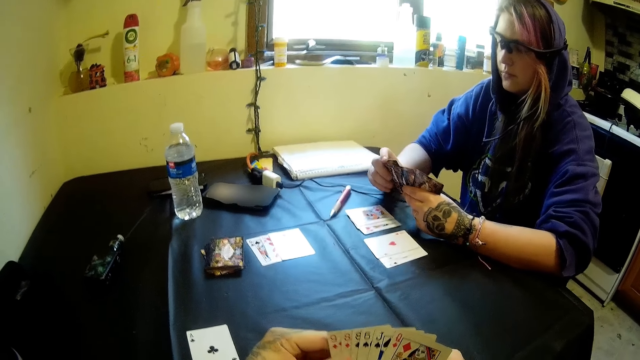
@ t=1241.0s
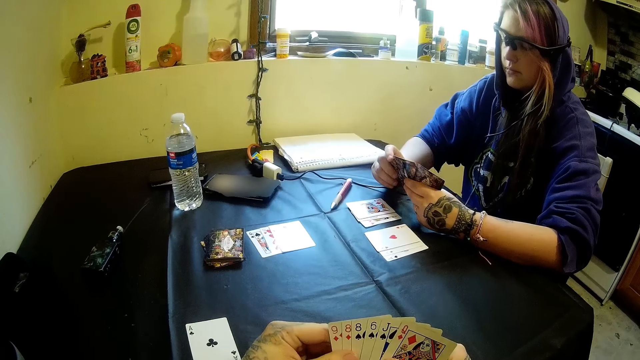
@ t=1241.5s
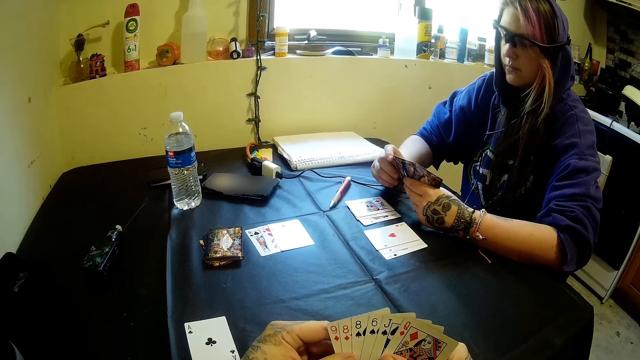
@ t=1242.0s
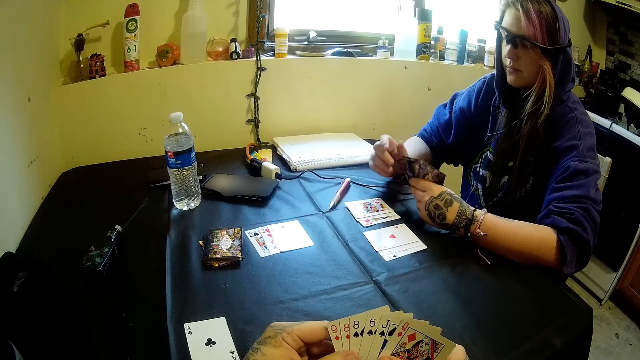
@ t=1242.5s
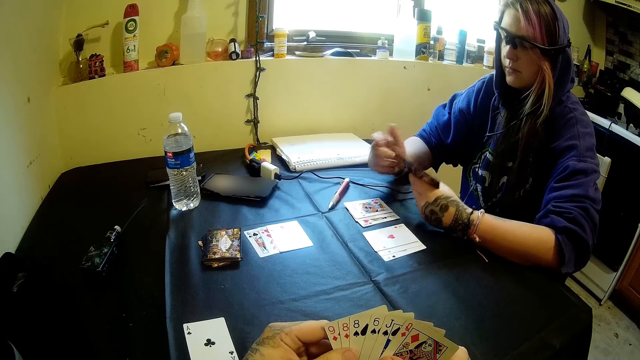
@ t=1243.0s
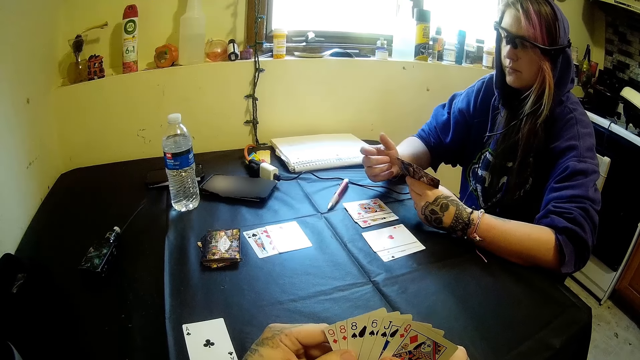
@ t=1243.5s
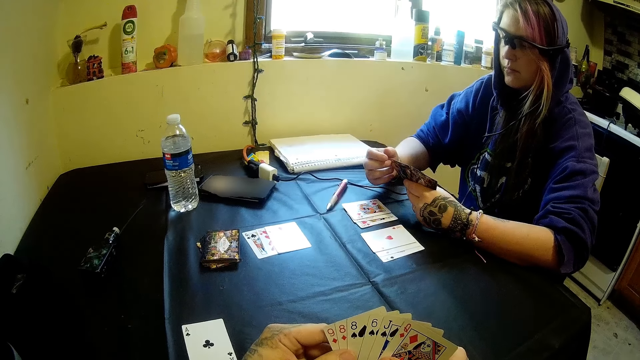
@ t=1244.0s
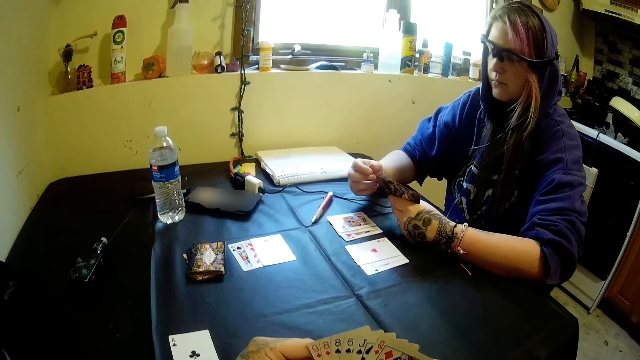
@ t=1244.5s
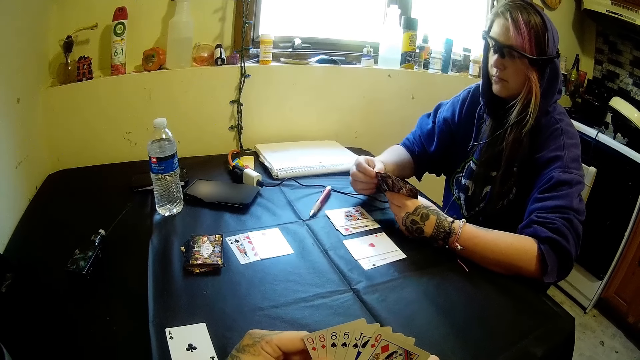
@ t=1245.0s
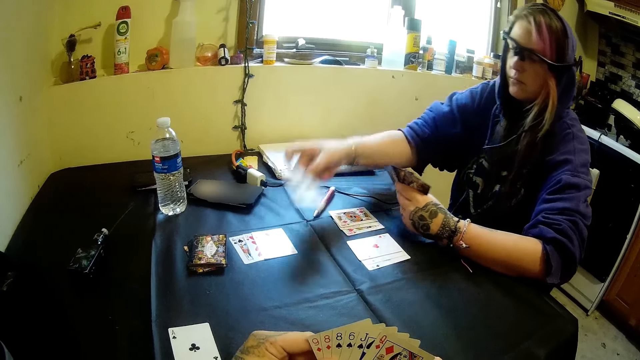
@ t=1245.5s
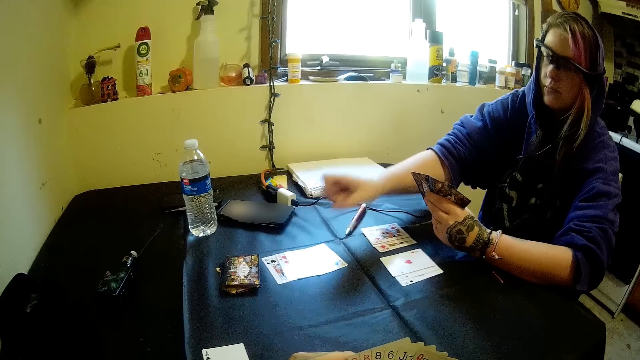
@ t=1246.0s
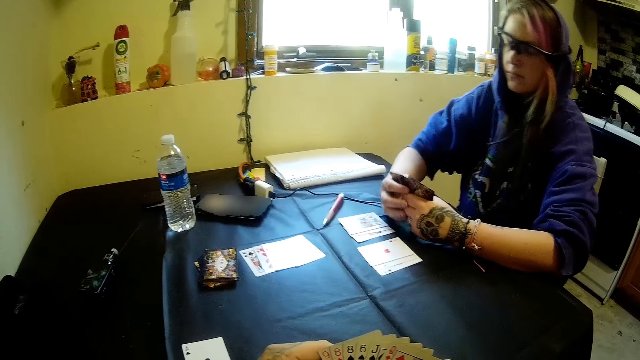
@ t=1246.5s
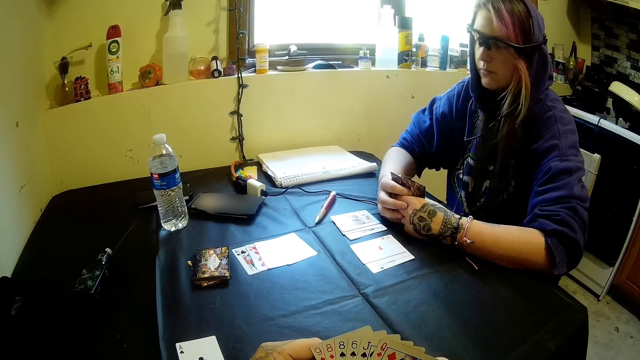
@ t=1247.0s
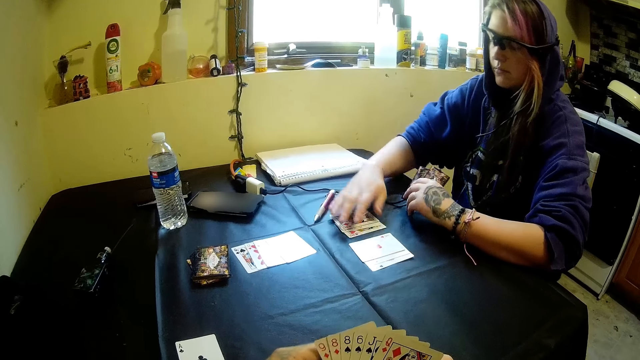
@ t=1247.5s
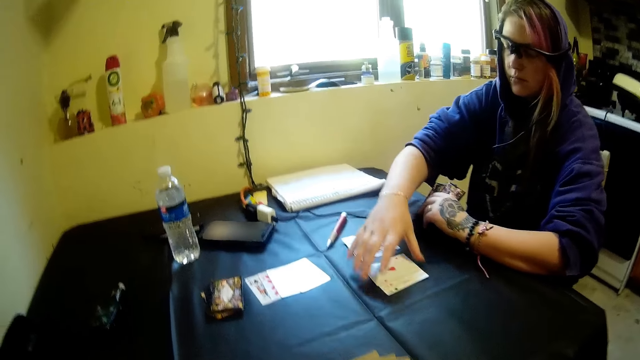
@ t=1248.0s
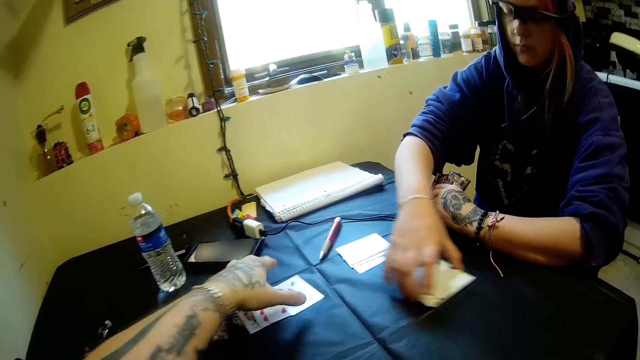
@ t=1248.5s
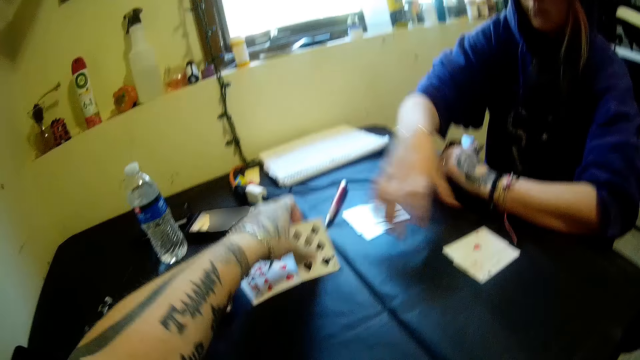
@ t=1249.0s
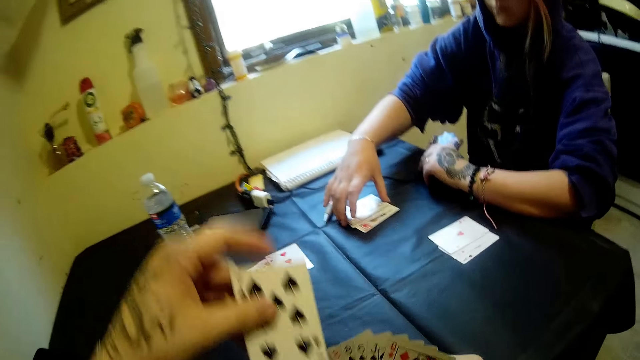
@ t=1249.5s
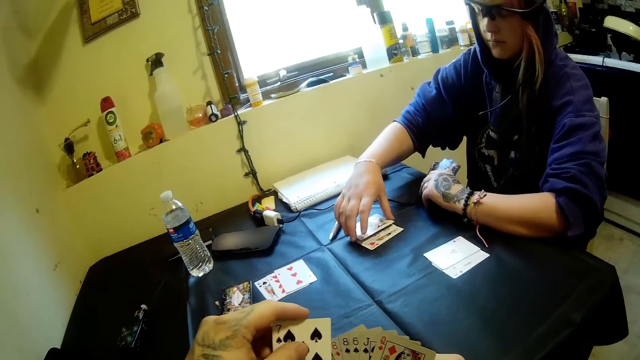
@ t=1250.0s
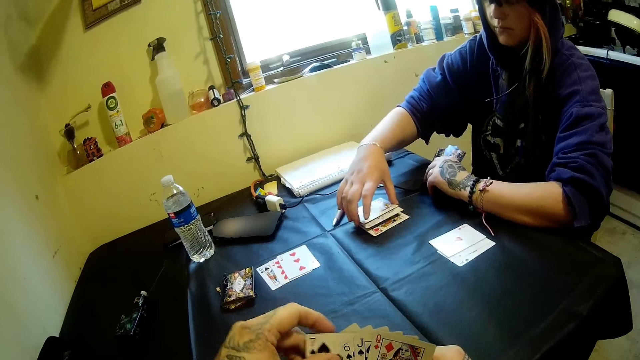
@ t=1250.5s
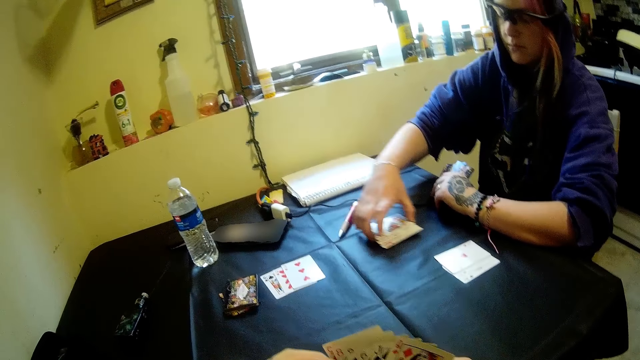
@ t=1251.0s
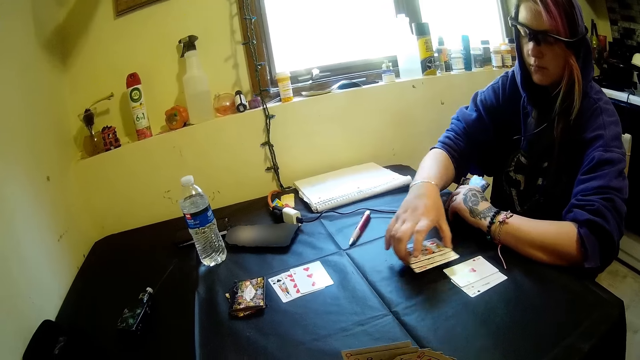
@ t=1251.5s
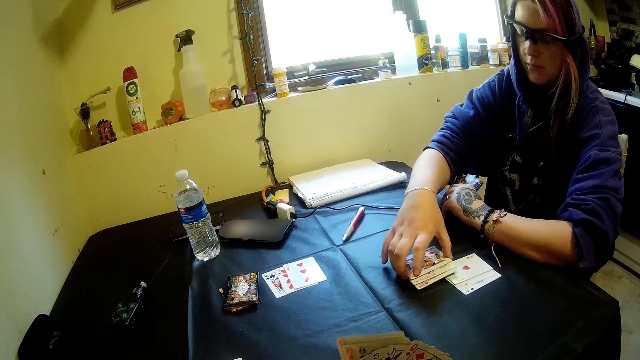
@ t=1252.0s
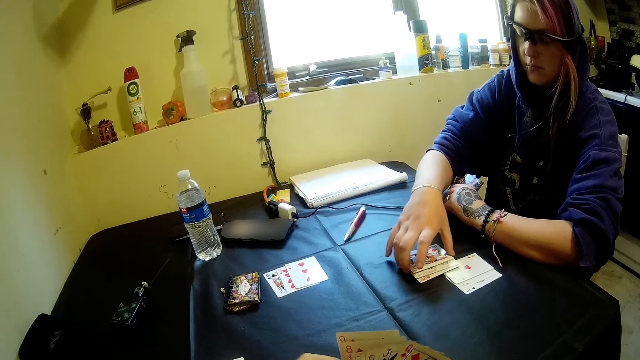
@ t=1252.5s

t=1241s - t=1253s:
A woman drops a card on the table with her right hand. The camera wearer picks a card from the table with his left hand. The woman moves cards on the table with her right hand.

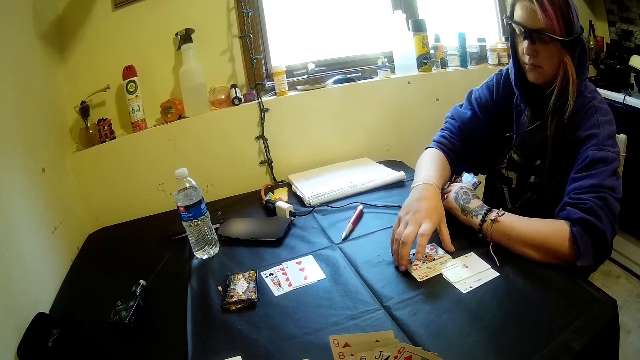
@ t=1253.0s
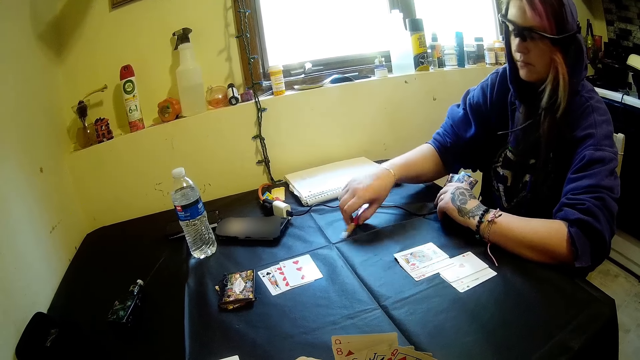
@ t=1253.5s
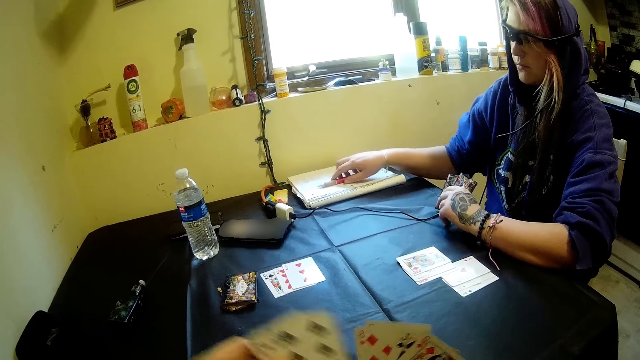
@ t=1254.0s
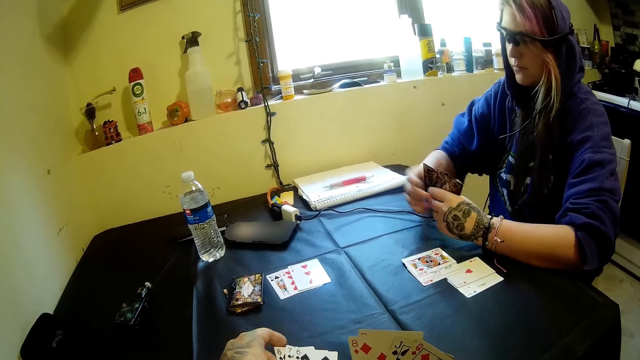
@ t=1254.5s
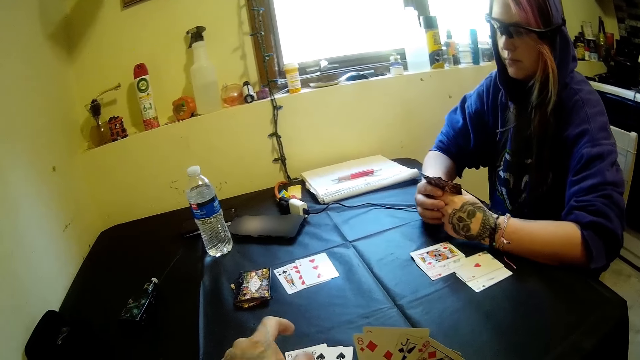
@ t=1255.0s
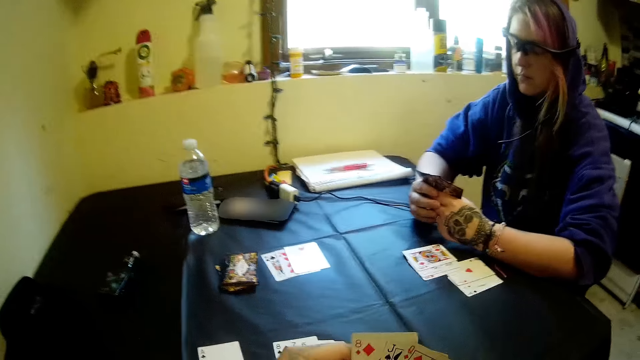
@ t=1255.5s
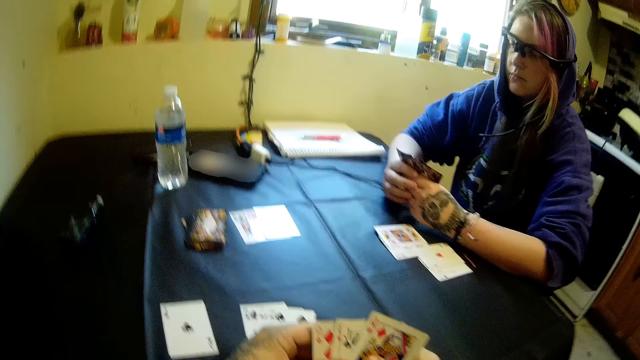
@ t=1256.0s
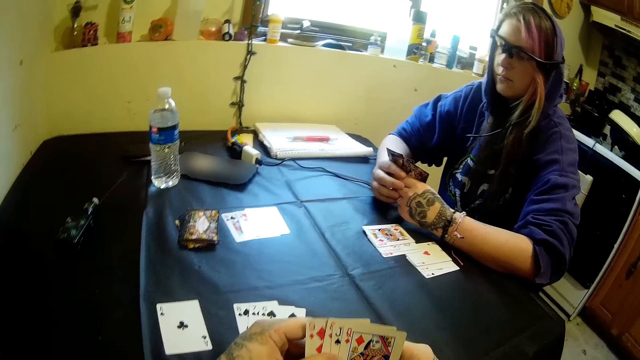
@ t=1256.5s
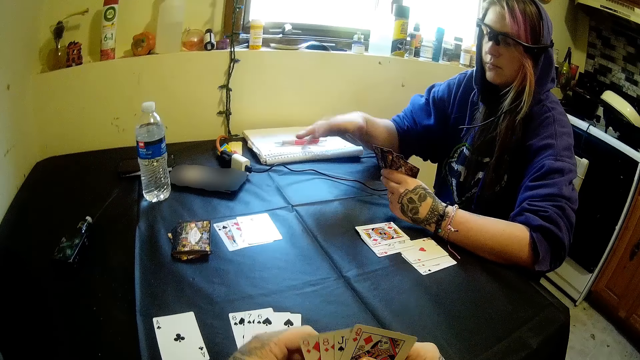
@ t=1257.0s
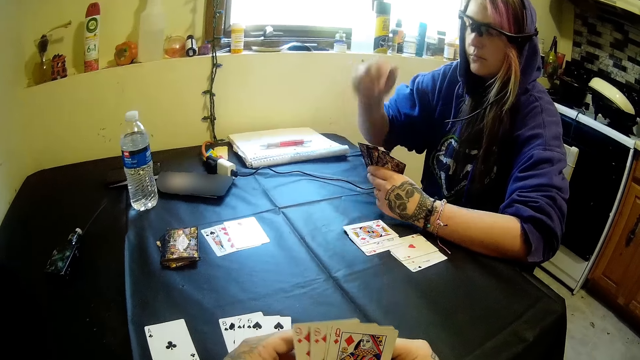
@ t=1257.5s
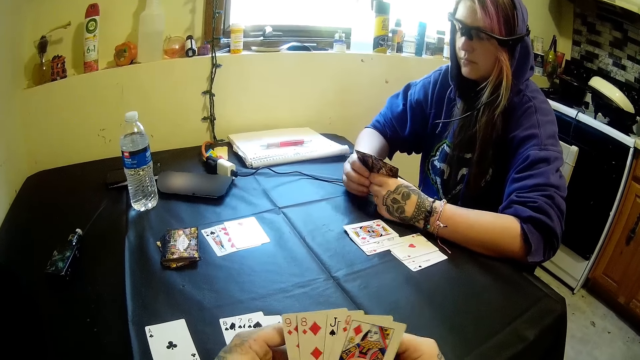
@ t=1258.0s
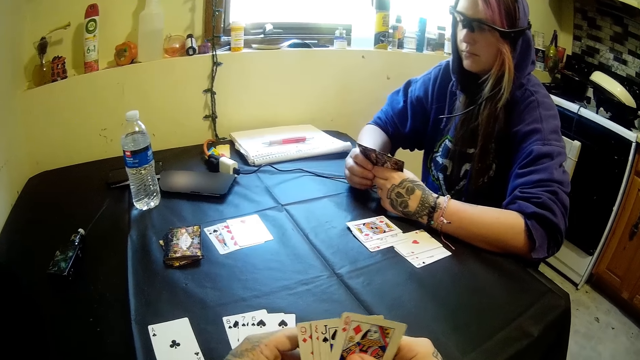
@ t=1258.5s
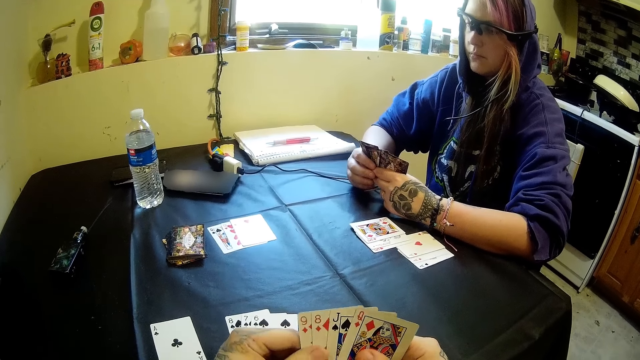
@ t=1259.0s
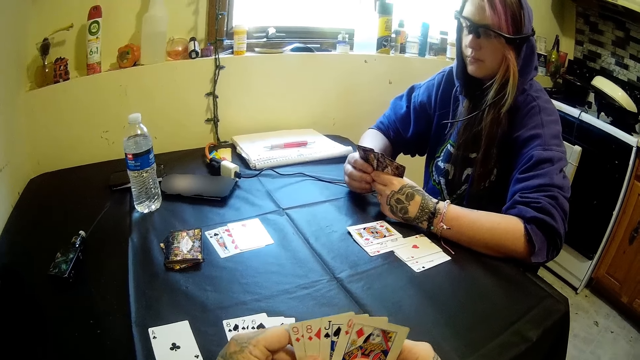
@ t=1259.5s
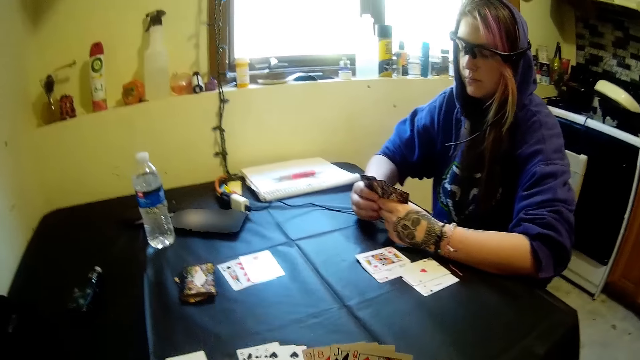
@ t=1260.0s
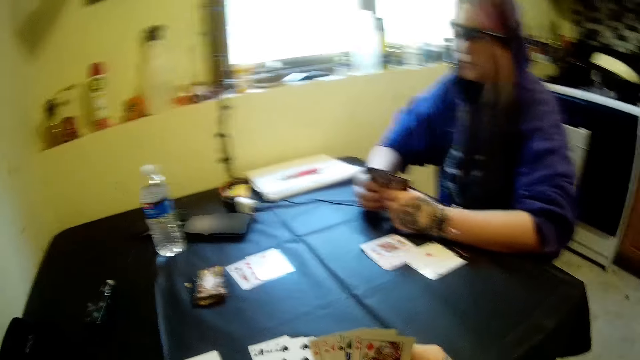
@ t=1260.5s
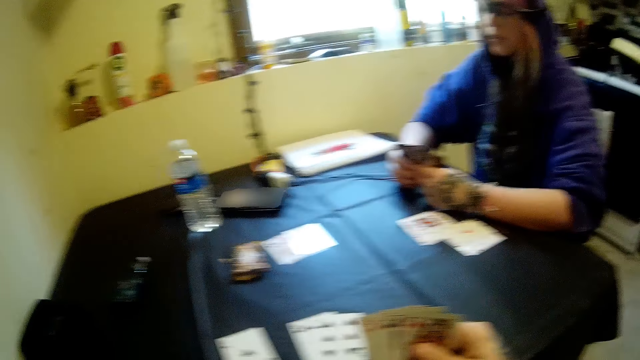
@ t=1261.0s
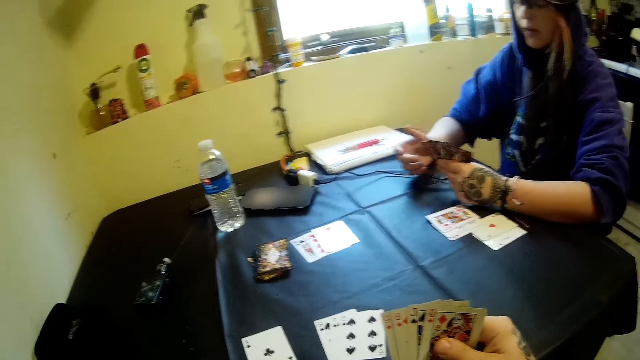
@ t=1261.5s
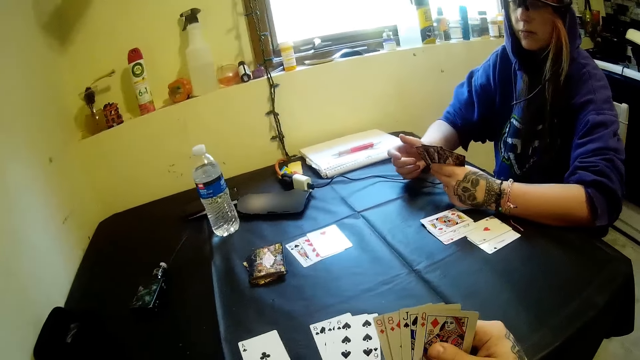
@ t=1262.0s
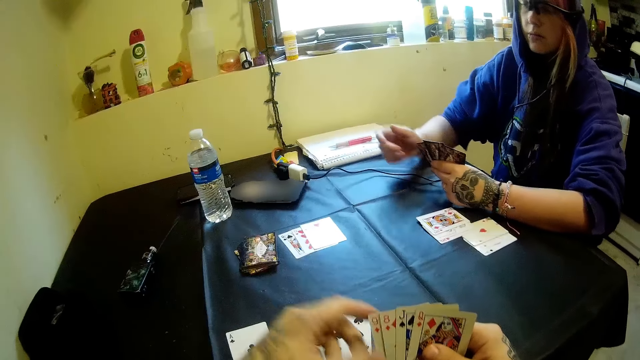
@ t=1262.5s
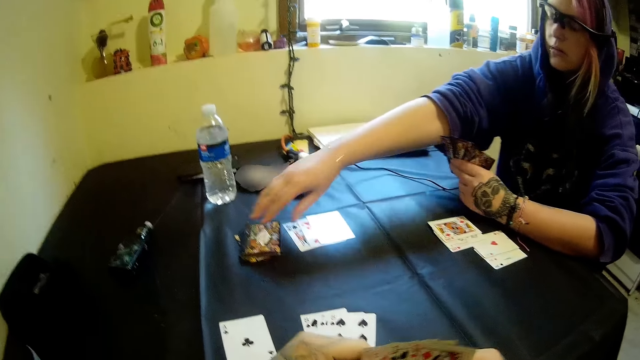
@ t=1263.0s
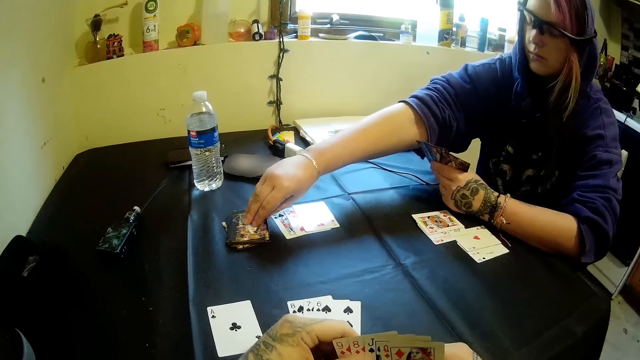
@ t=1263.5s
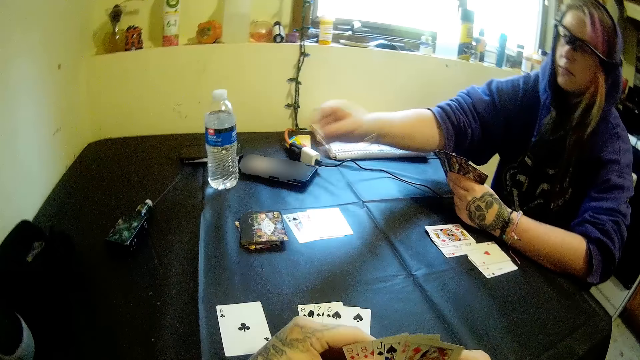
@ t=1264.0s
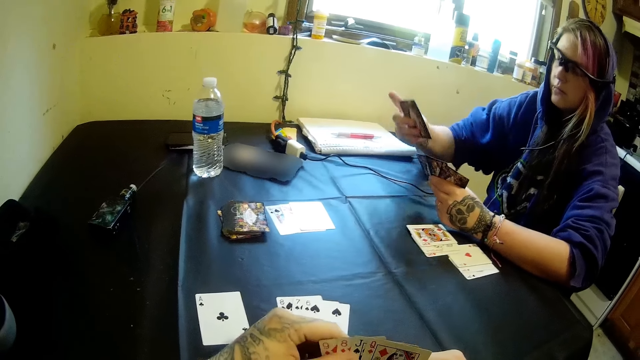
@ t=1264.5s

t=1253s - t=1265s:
A woman moves the pen from the table to the book. The camera wearer puts cards on her side. The woman picks another card from the stack of cards on the table with her right hand.
